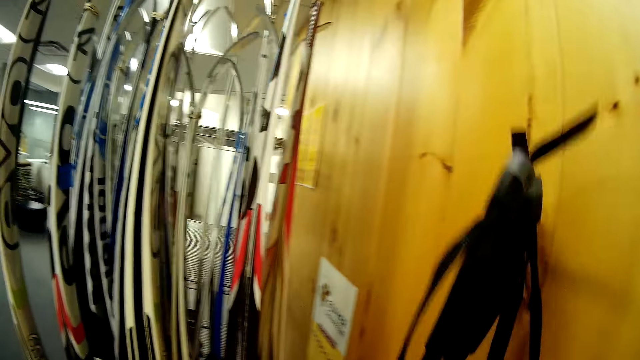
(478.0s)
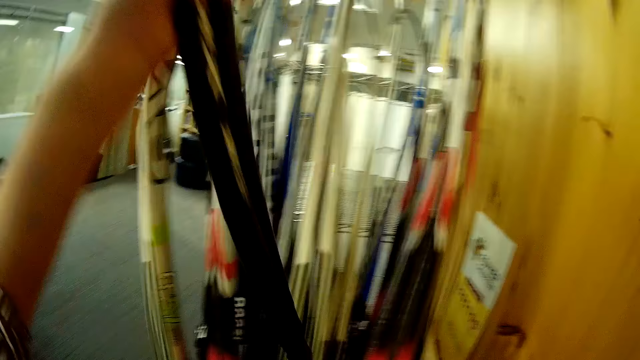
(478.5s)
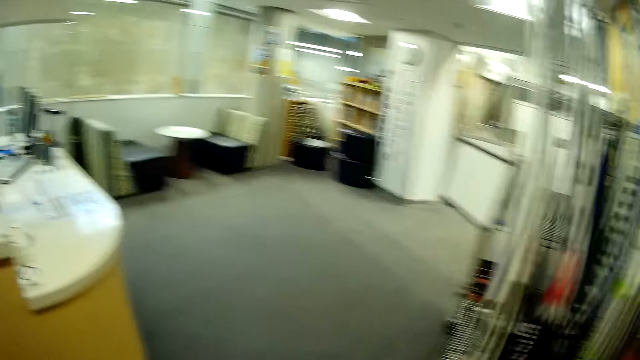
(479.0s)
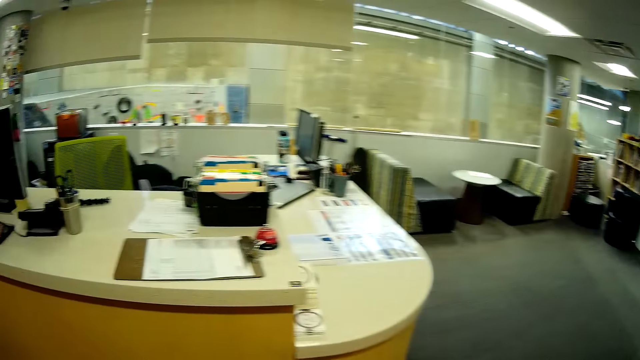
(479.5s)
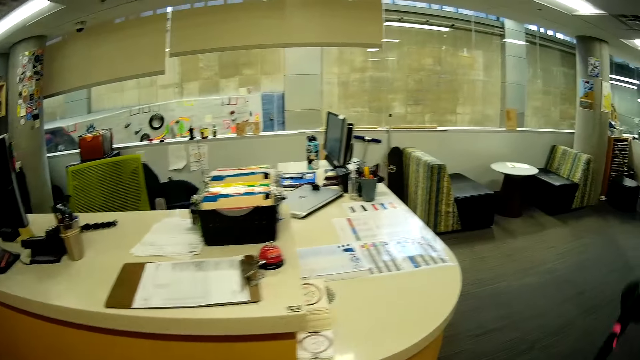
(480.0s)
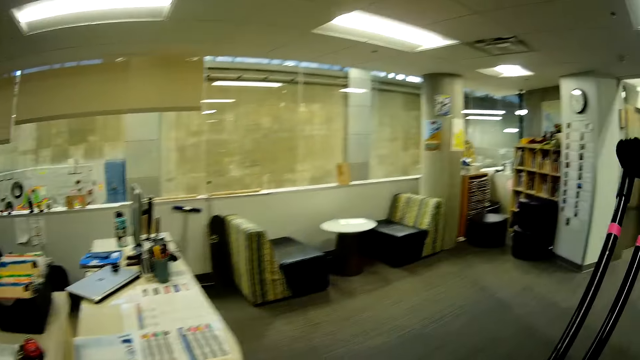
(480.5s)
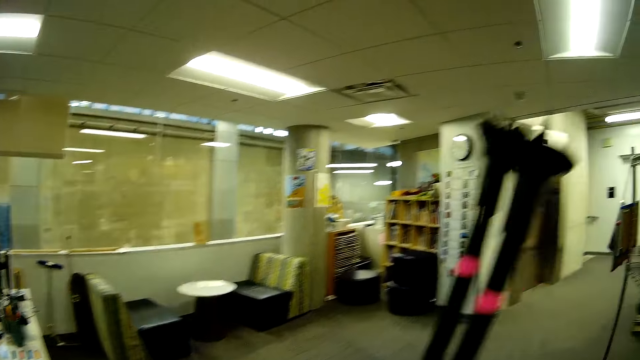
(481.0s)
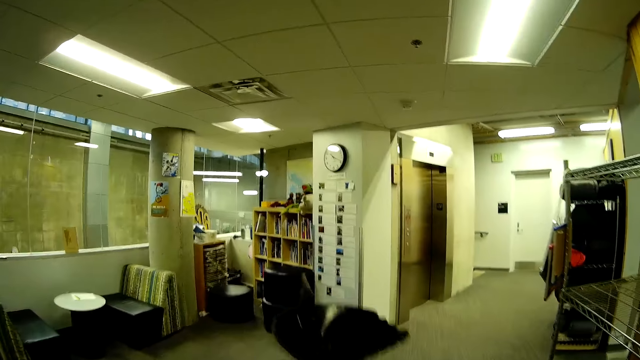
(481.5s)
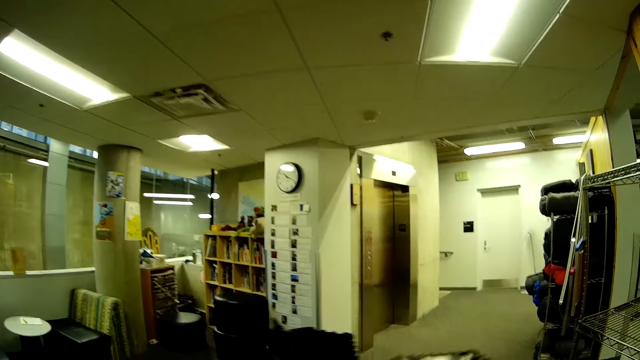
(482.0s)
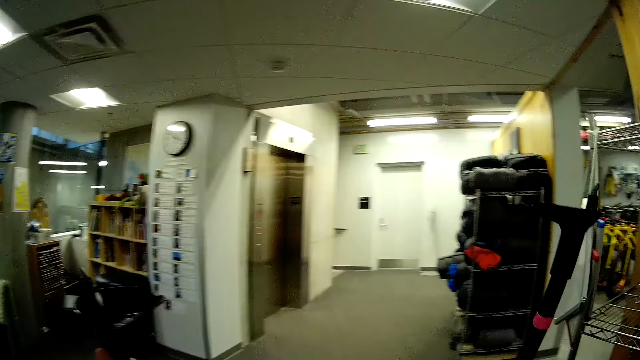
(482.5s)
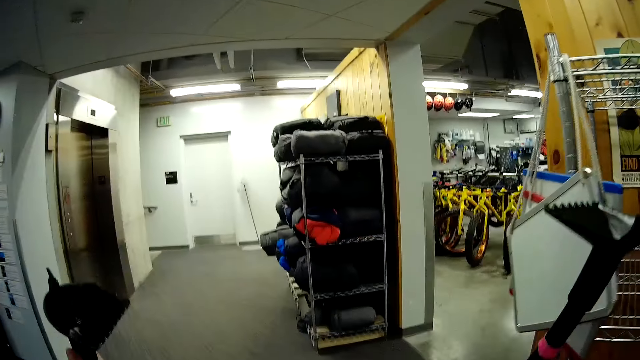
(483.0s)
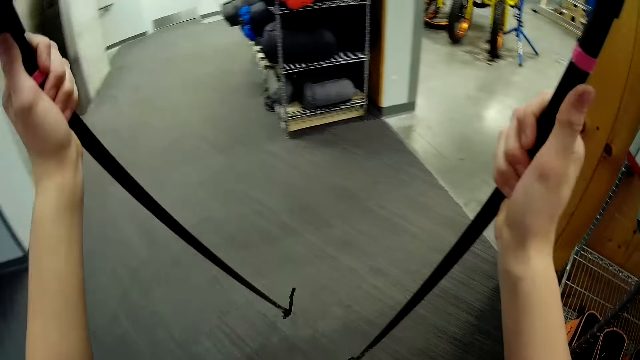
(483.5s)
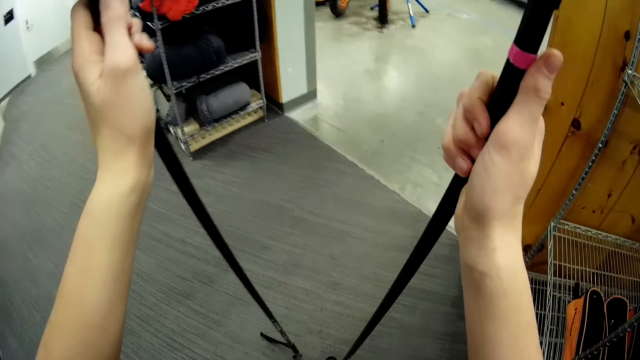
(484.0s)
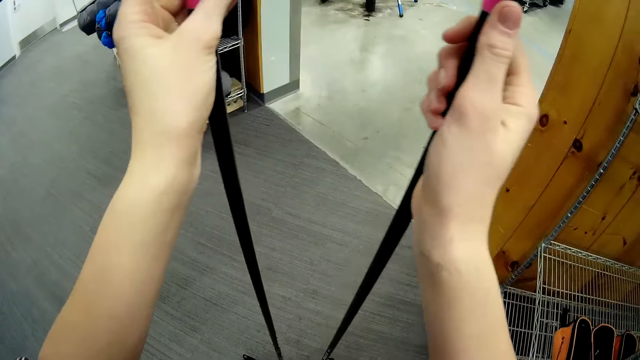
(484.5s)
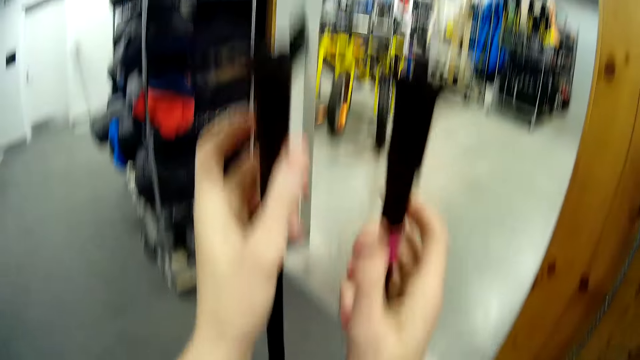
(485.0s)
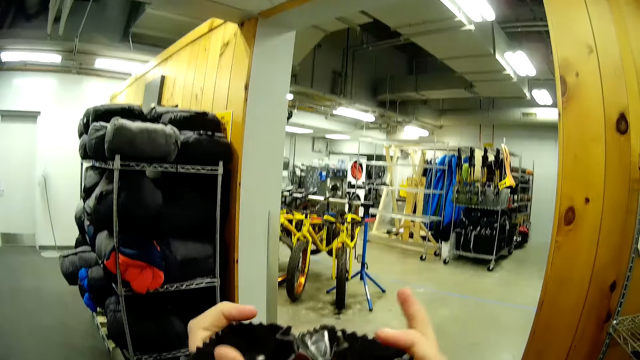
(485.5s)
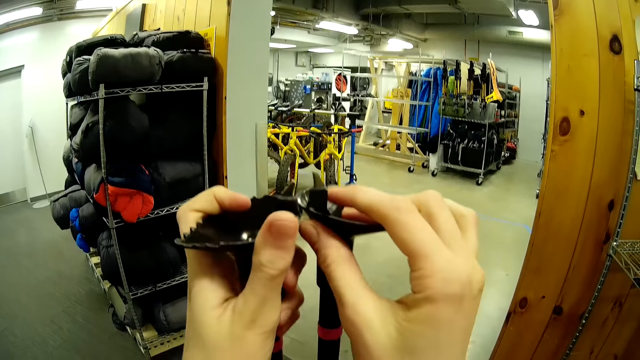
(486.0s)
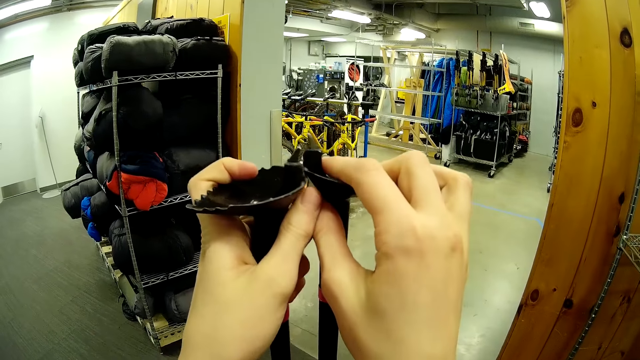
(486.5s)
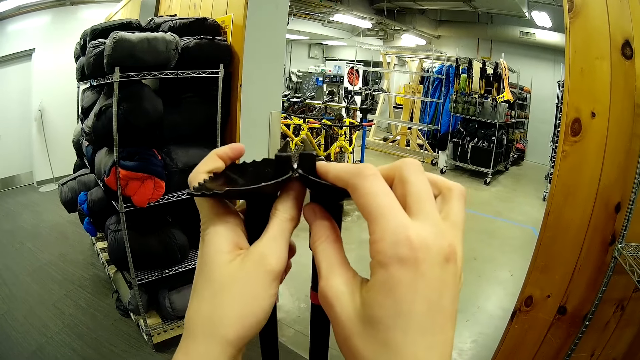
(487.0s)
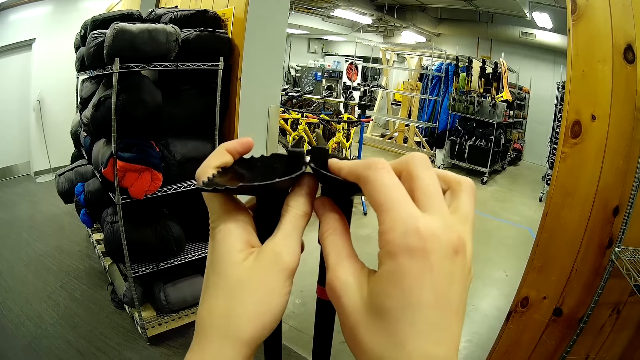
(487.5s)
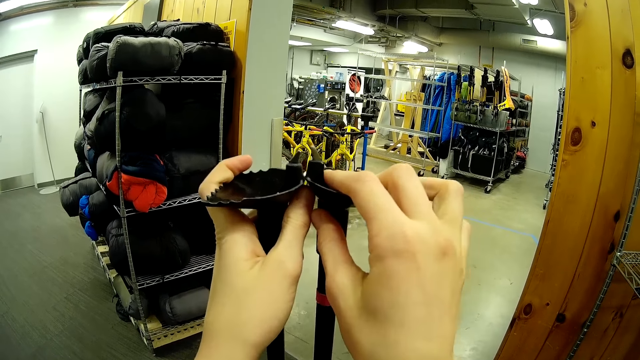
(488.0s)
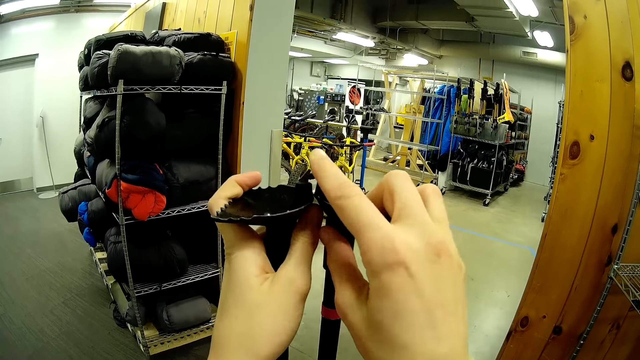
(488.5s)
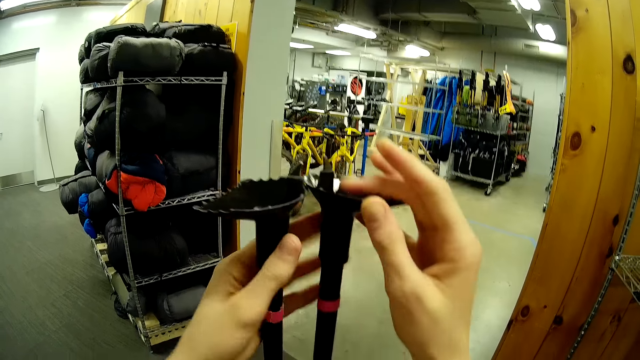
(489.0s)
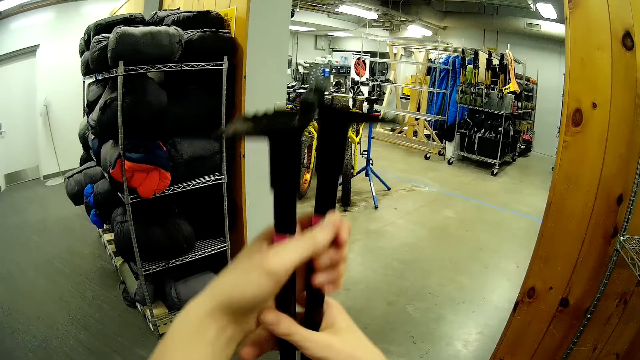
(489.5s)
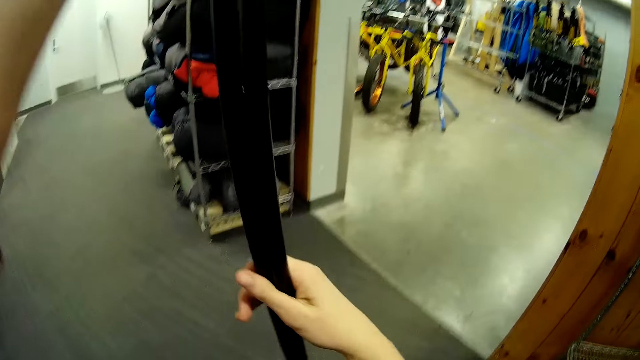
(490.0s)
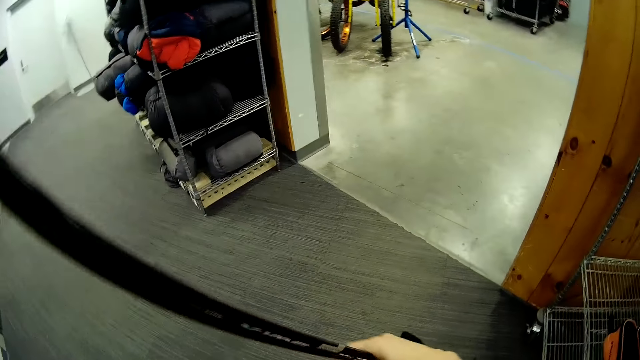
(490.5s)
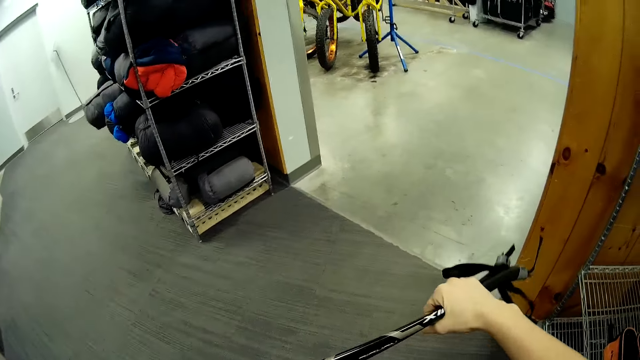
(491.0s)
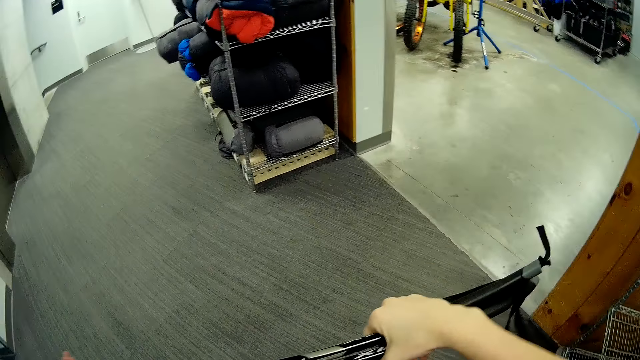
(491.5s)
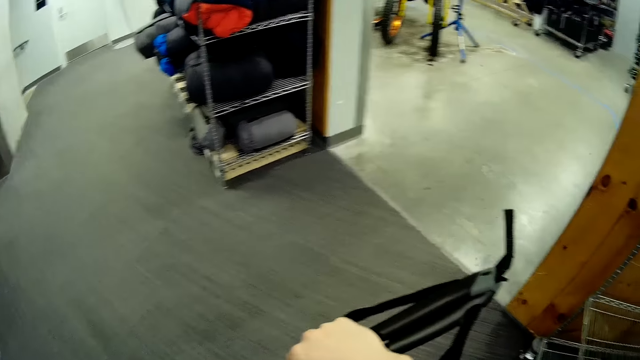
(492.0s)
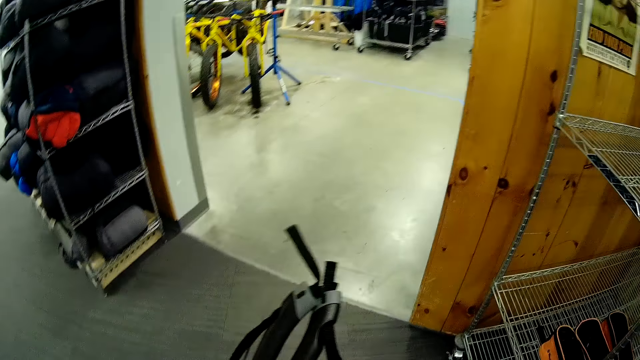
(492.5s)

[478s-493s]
The camera wearer picks up the ski poles from the rack beside the ski boards. He walks around the showroom. He separates the ski poles and joins the ski poles together. He touches the ski pole tip with his finger. He holds the ski poles with his hand.

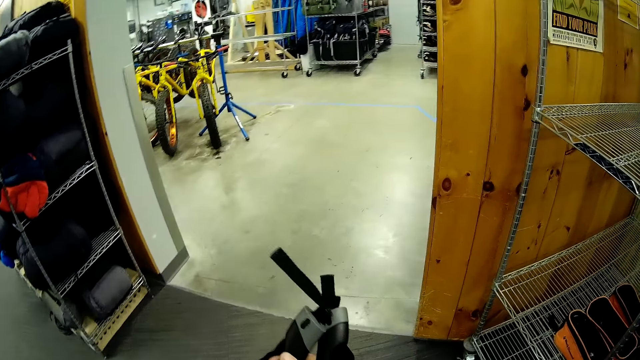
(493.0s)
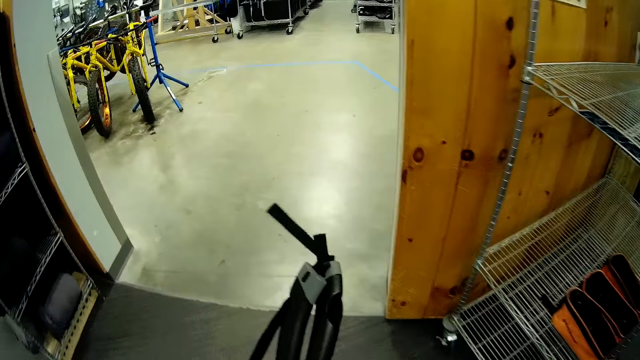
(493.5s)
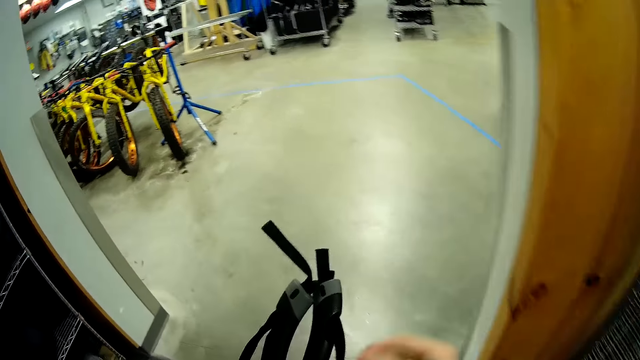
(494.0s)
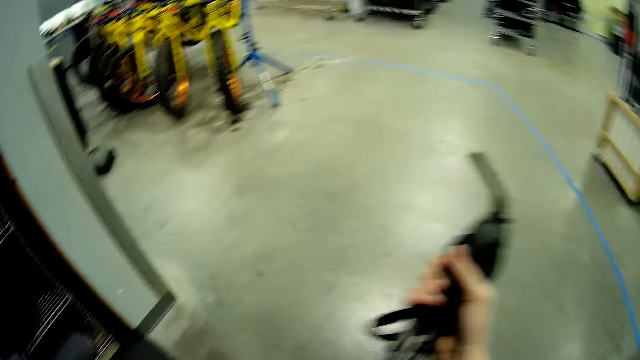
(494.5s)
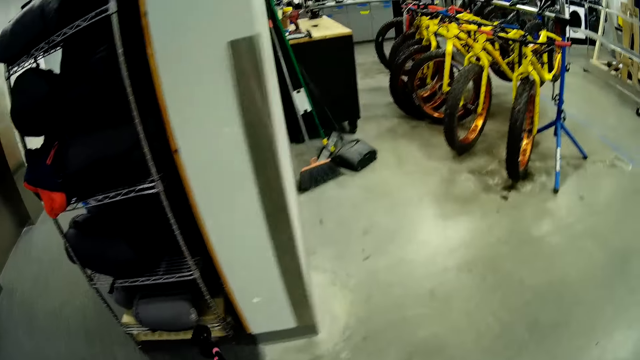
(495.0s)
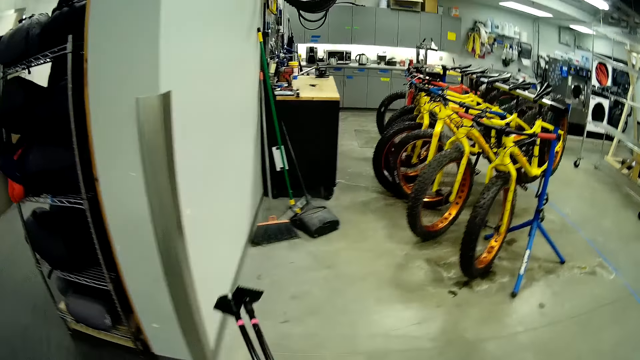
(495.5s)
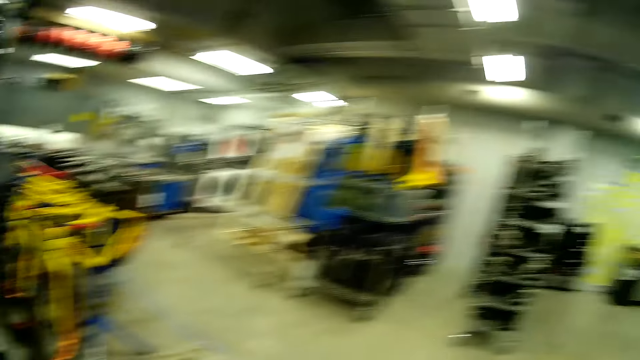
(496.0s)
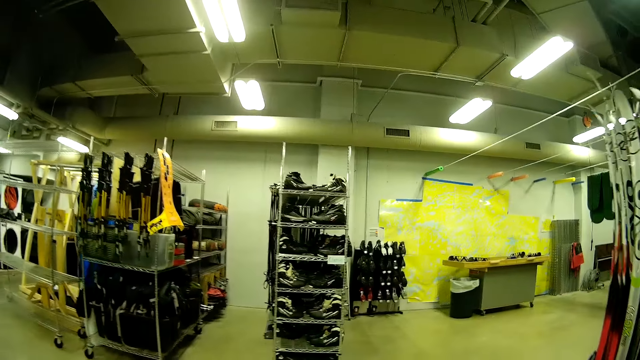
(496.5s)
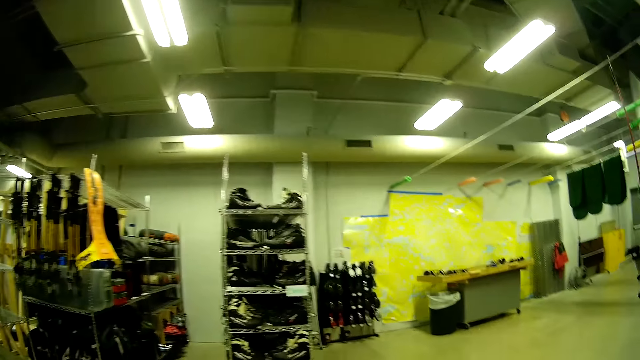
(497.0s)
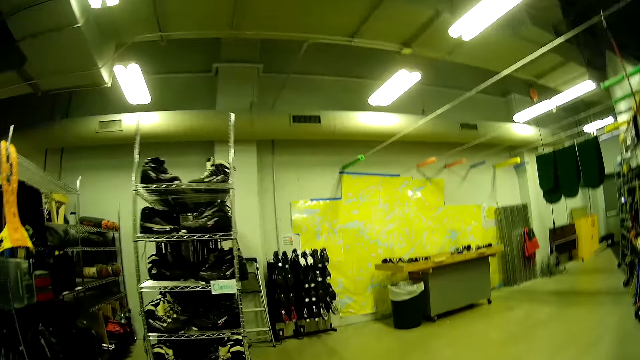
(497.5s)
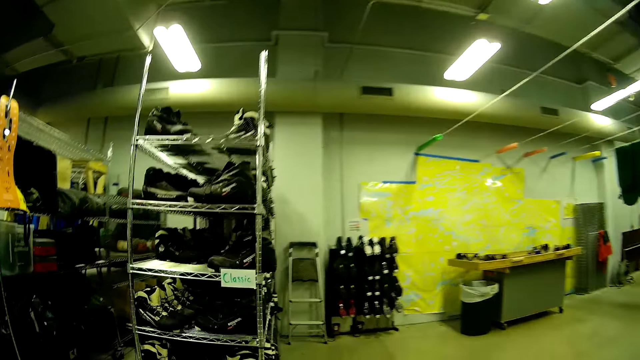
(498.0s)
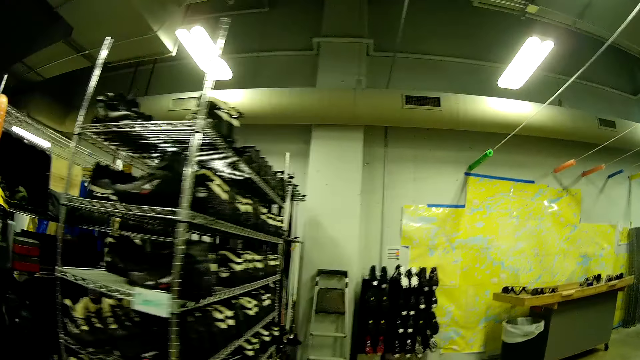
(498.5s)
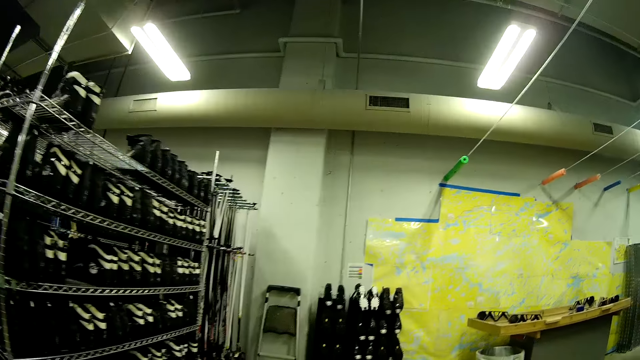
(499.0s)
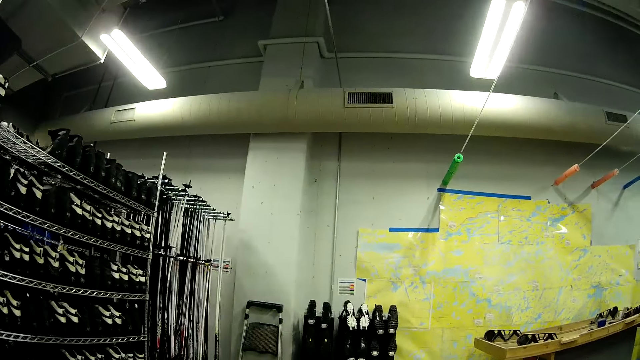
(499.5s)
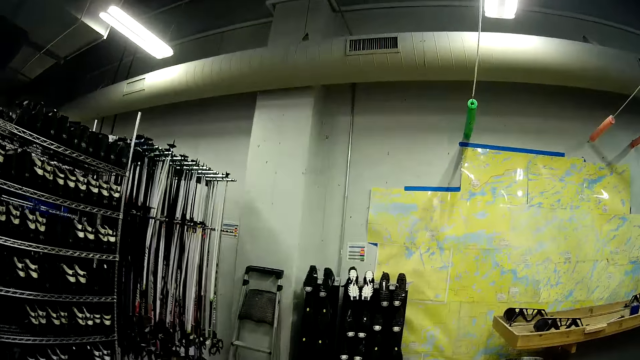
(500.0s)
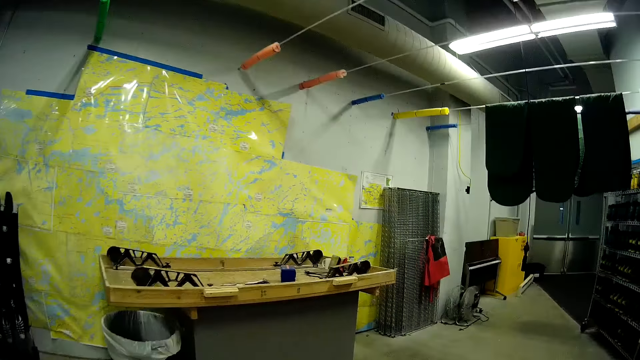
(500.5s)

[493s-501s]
The camera wearer walks towards the table in the store.
